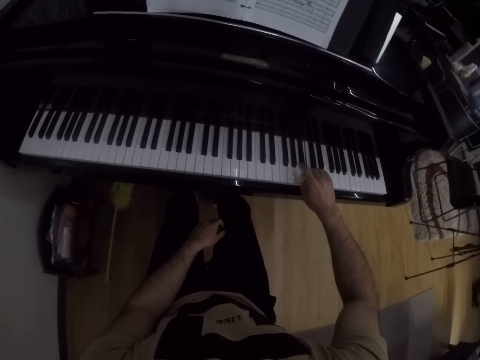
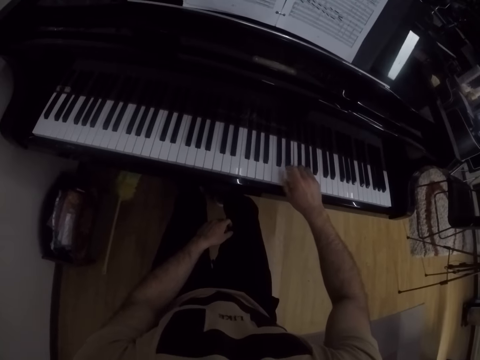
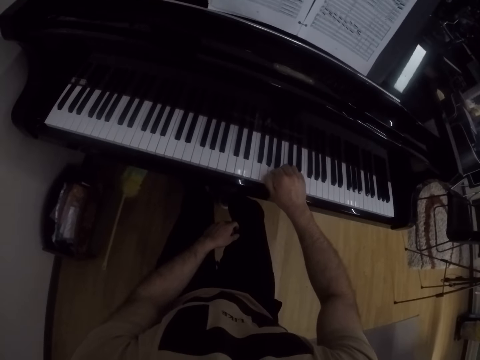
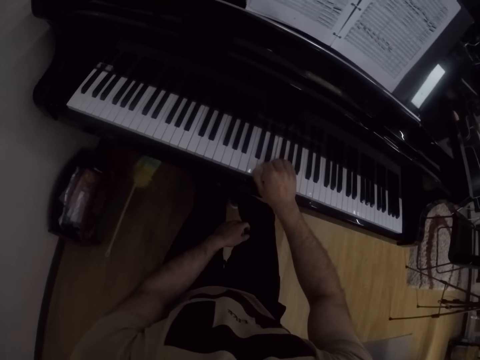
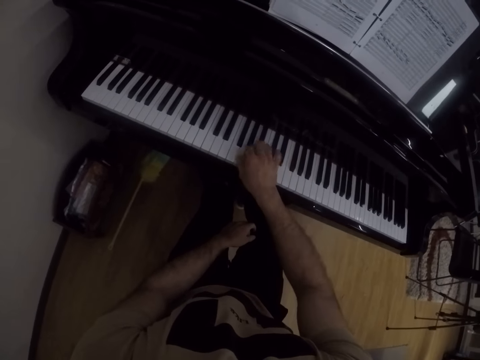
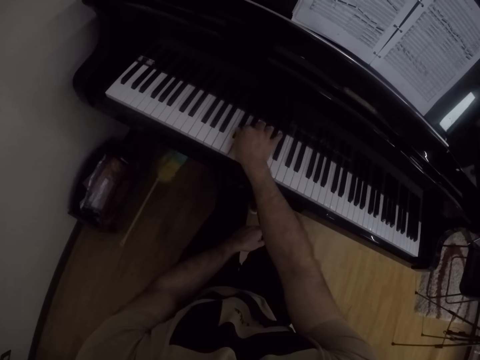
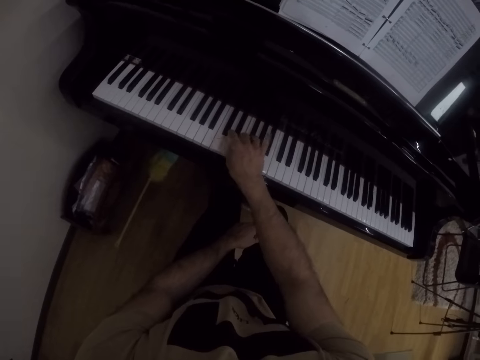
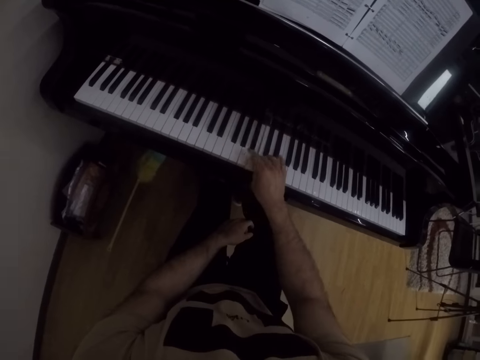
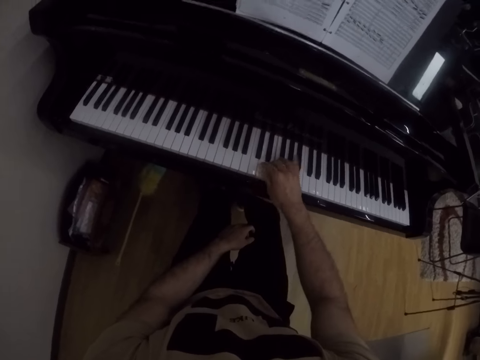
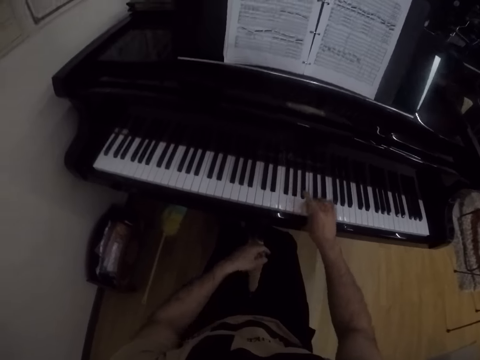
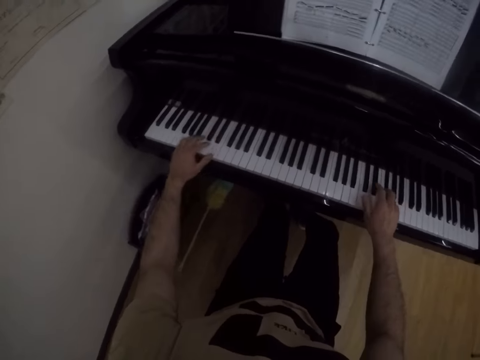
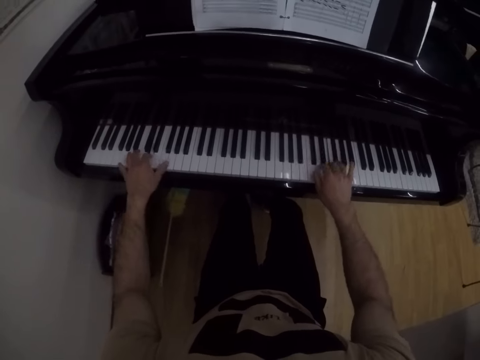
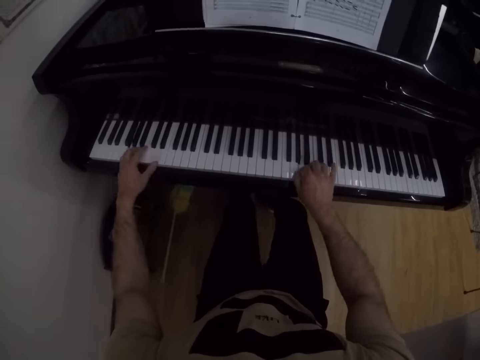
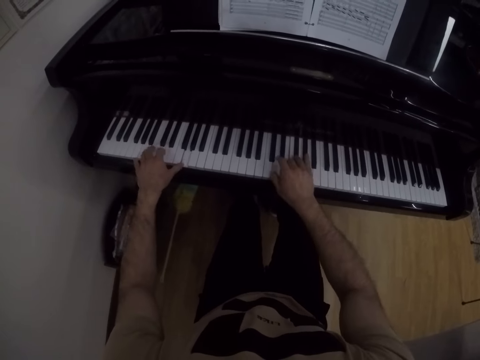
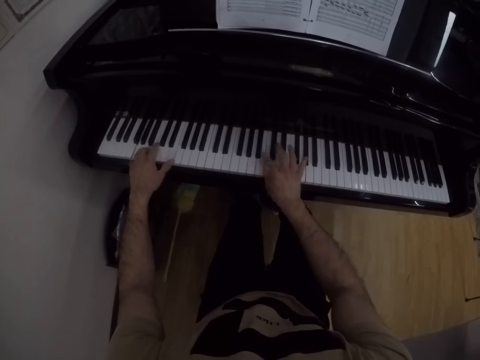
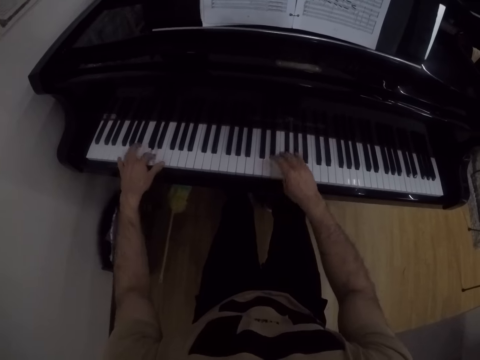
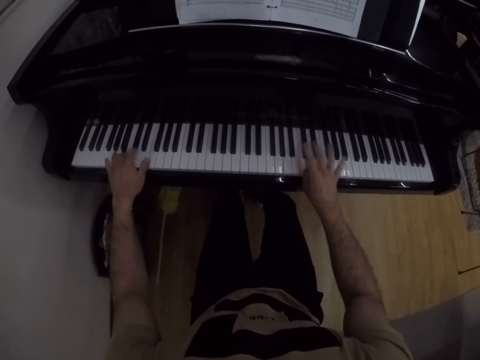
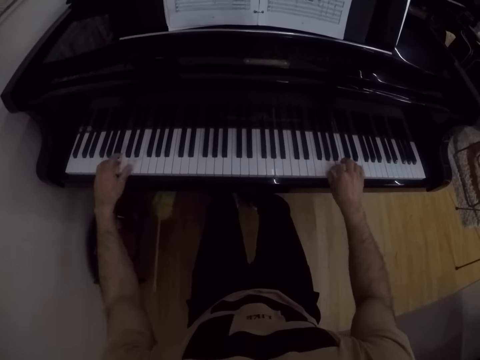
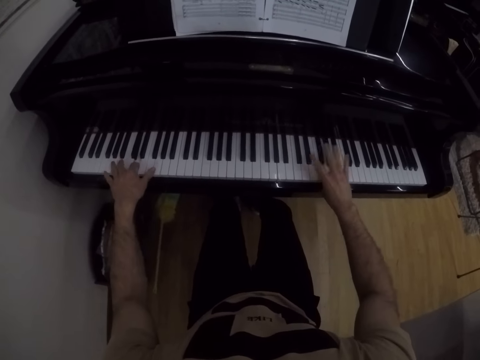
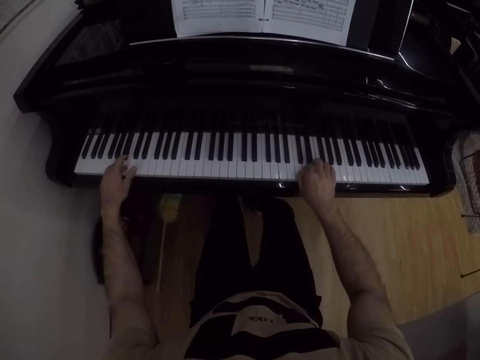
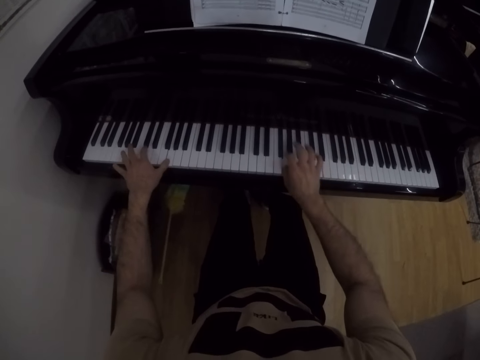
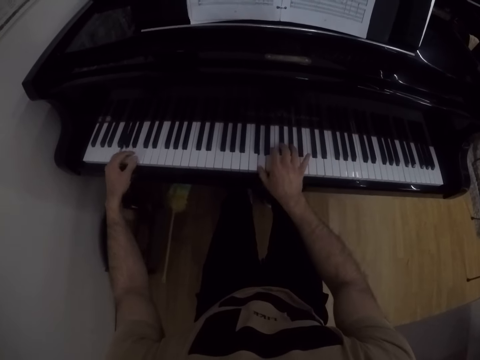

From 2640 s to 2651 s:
The camera wearer places his left hand on the piano. He plays the piano with both his hands.

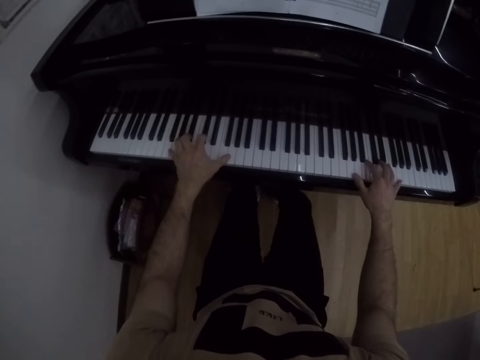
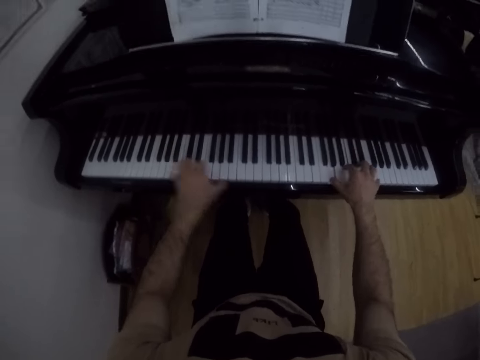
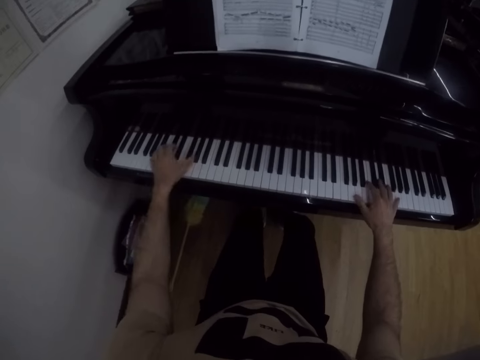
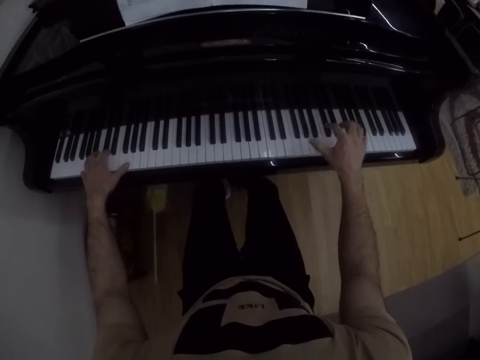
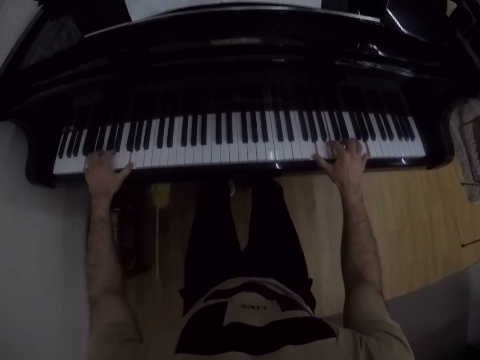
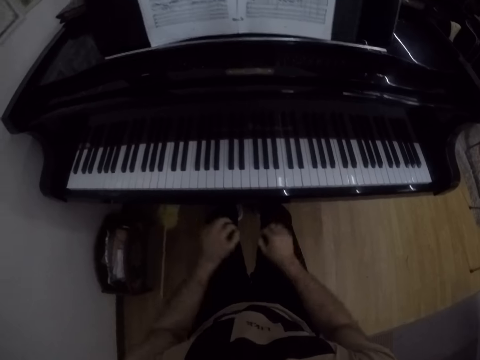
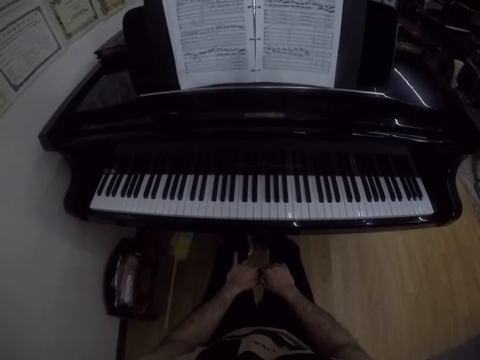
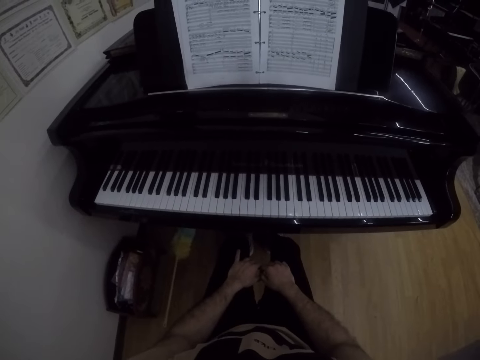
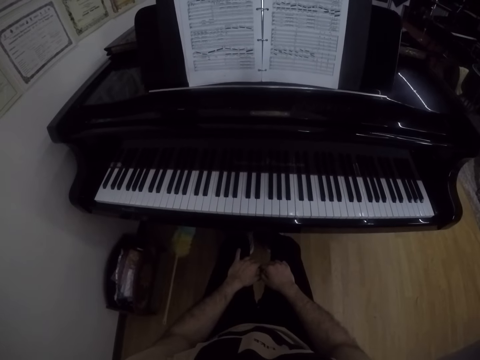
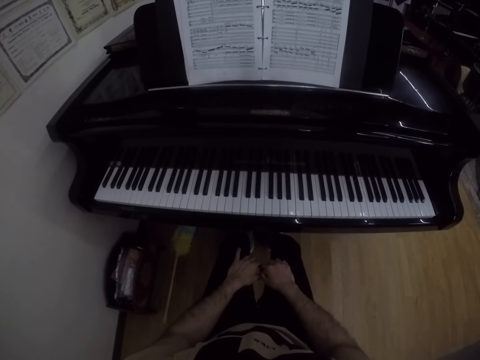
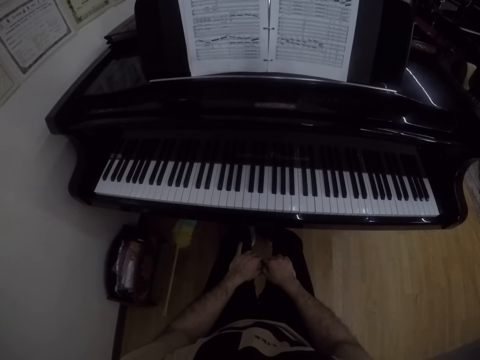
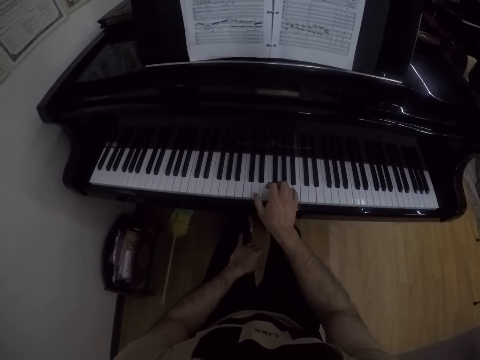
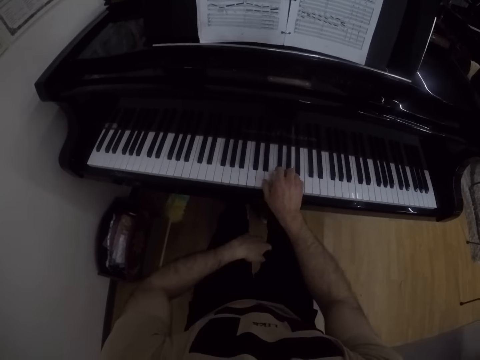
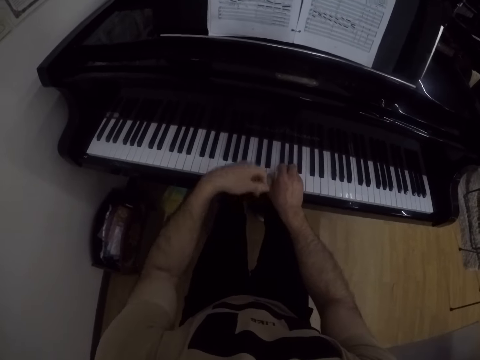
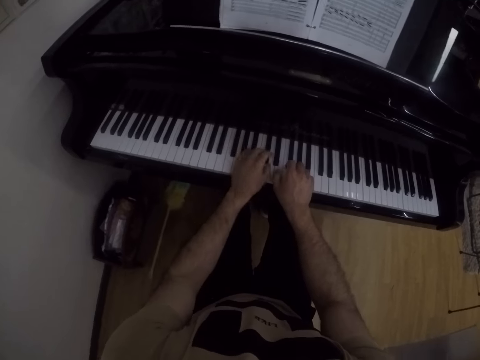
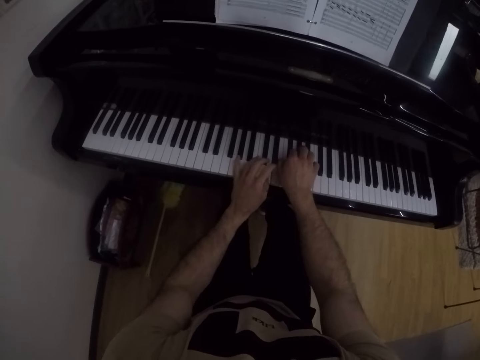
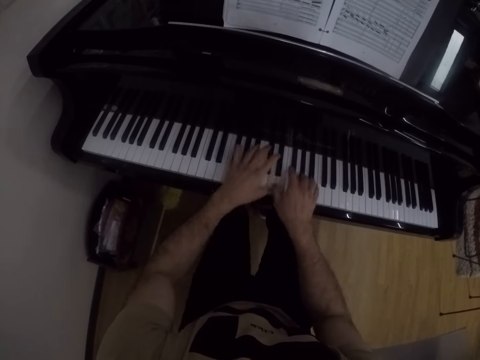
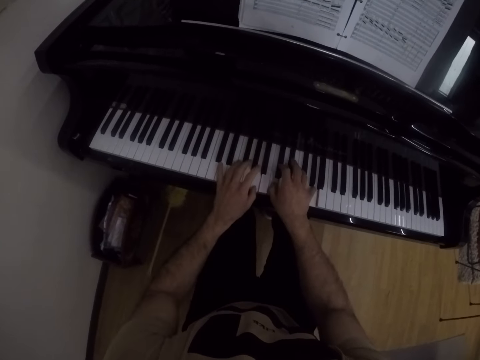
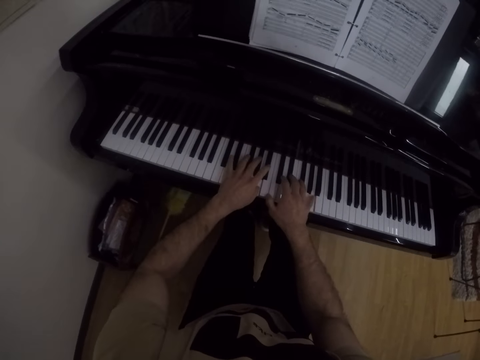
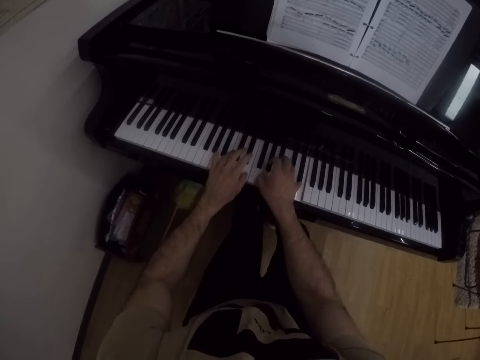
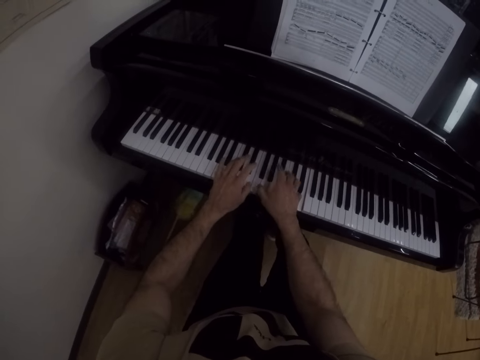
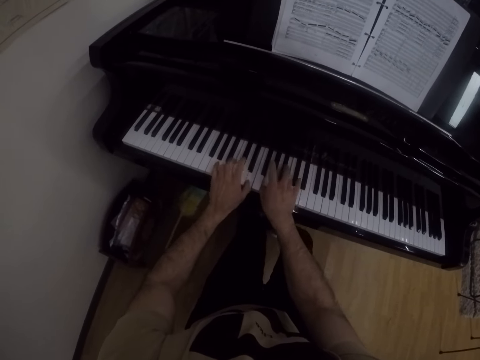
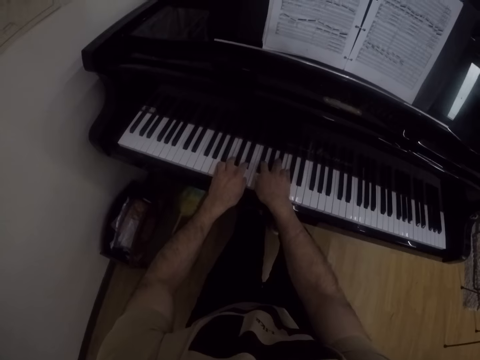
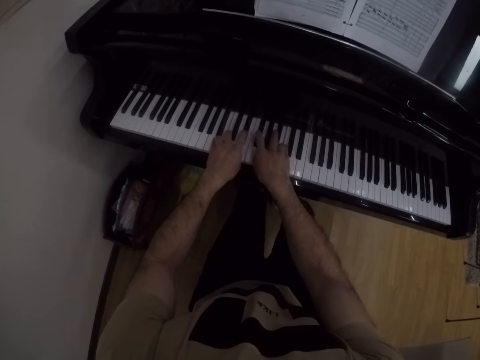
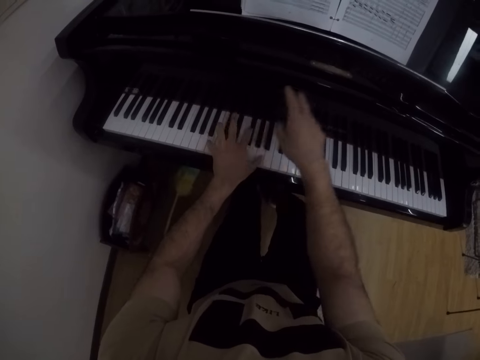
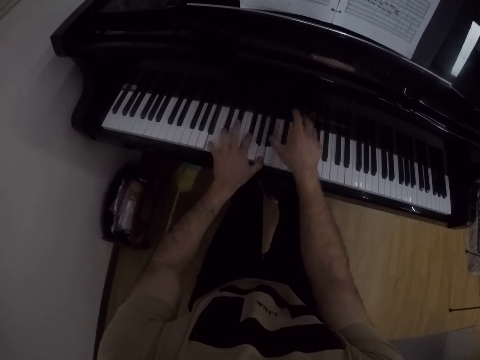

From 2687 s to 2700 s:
The camera wearer plays the piano with both hands. He places his hands on his thighs. He places his right hand on the piano. He places his left hand on the piano. He plays the piano with both his hands.

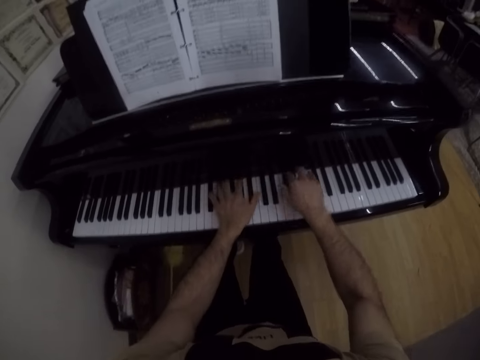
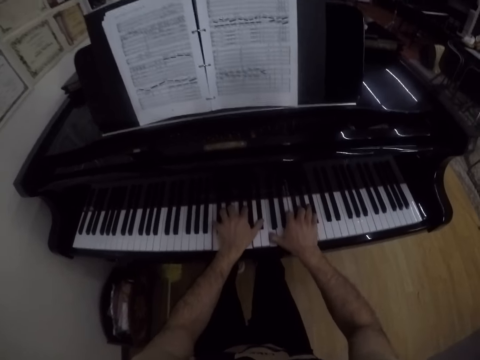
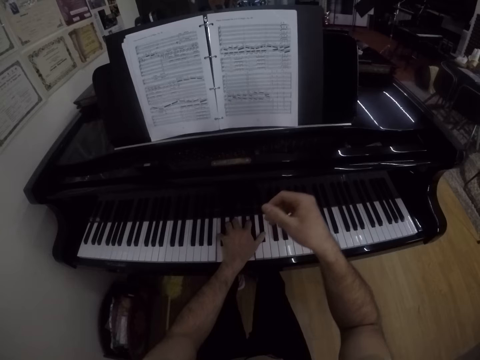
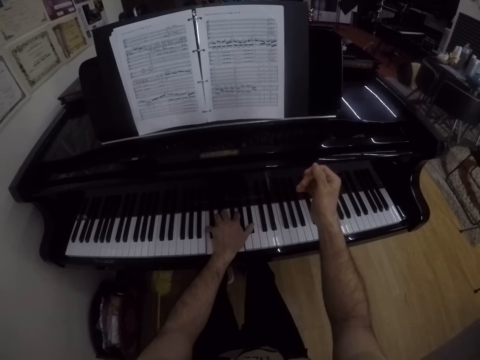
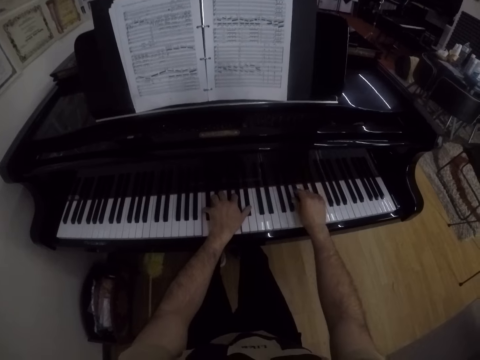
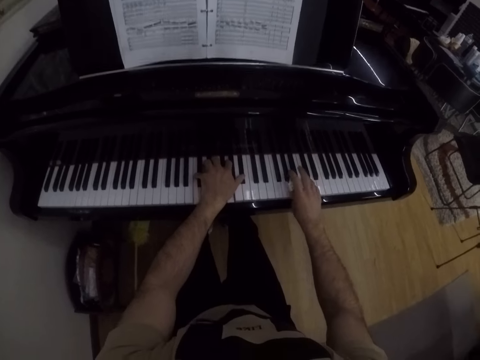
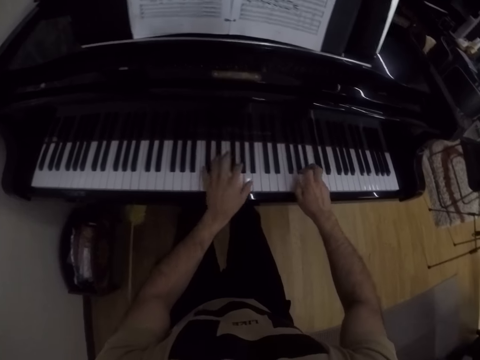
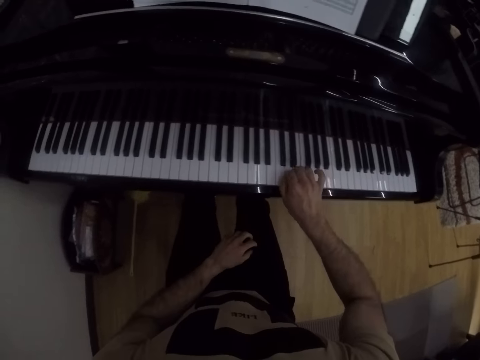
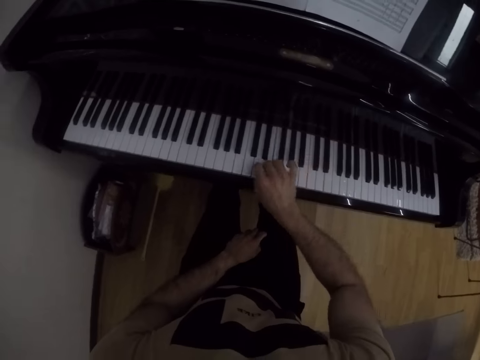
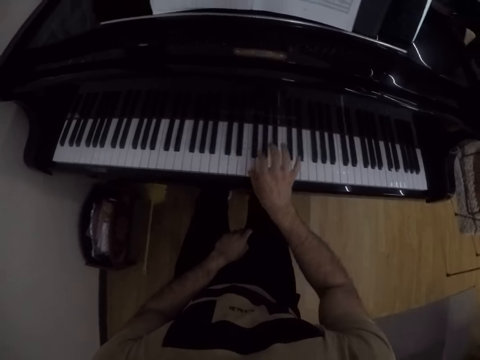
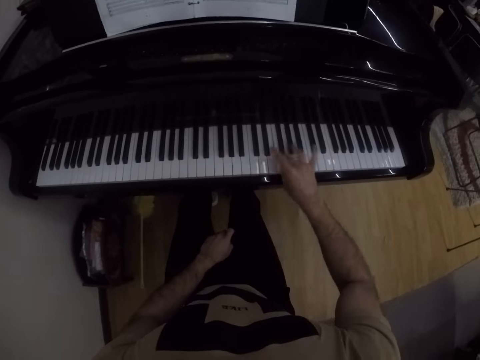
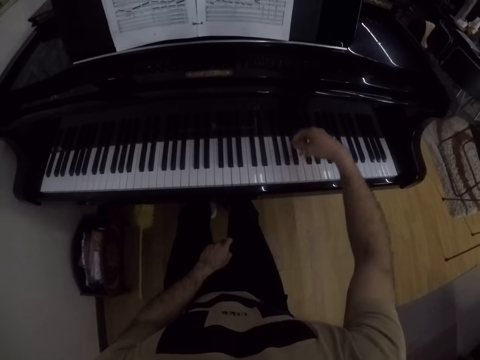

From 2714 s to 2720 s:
The camera wearer lifts the left hand from the keyboard. He drops his left hand across his thighs. He plays the grand piano with his right hand. He removes the left hand from the keyboard. He plays the grand piano with his right hand again. He gesticulates with his right hand.
